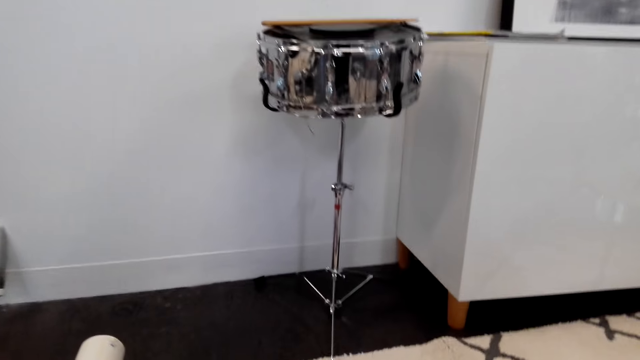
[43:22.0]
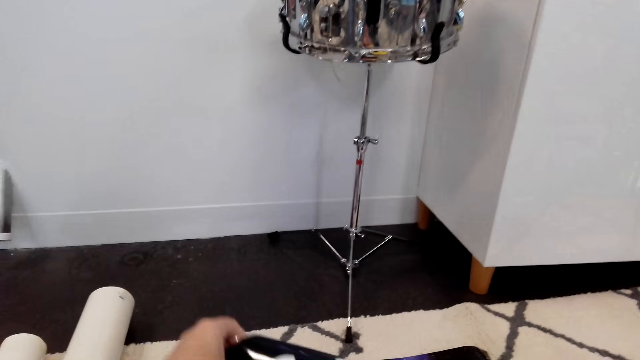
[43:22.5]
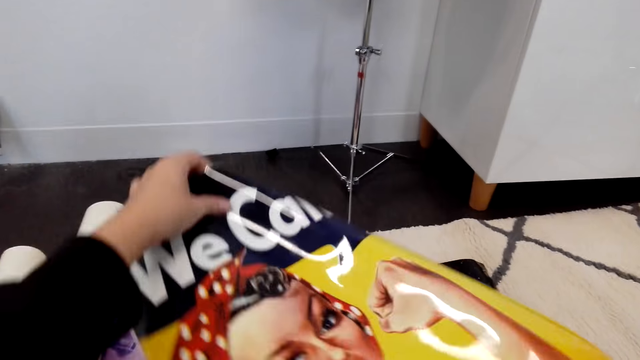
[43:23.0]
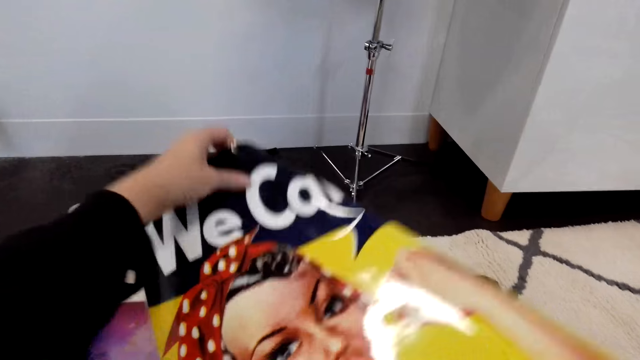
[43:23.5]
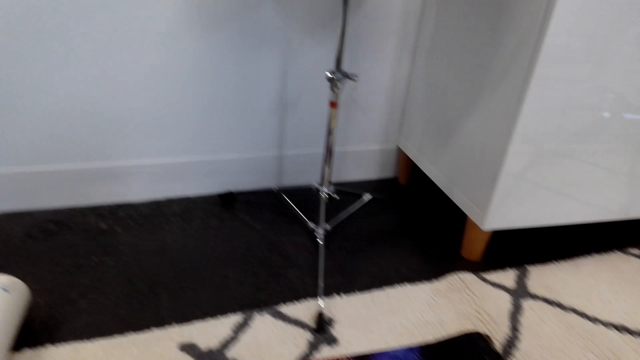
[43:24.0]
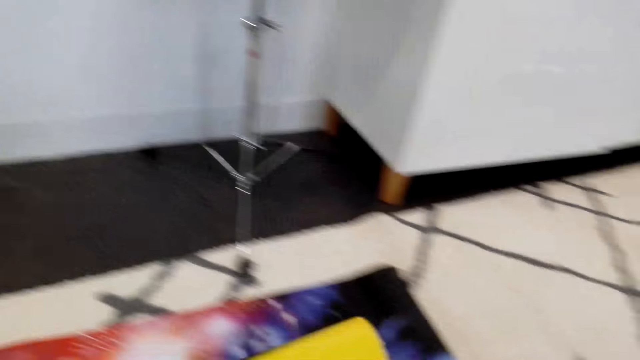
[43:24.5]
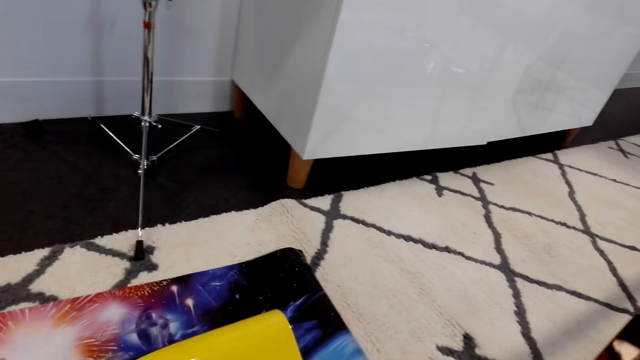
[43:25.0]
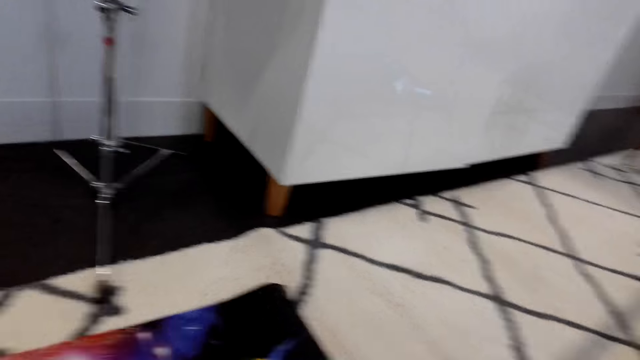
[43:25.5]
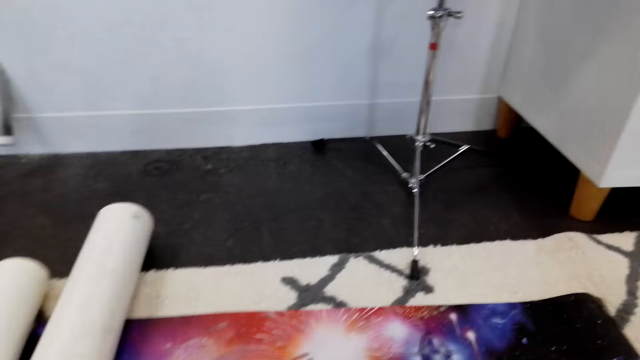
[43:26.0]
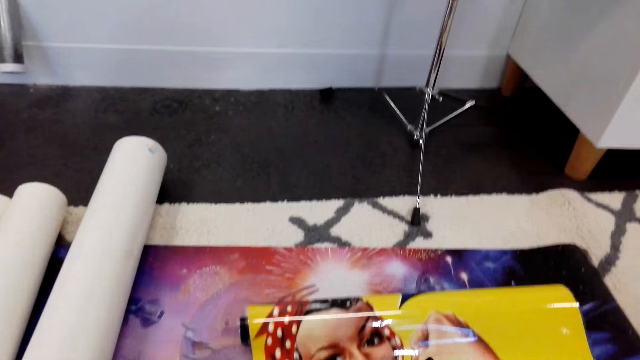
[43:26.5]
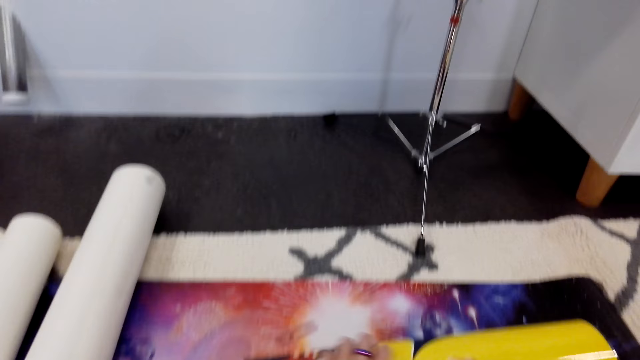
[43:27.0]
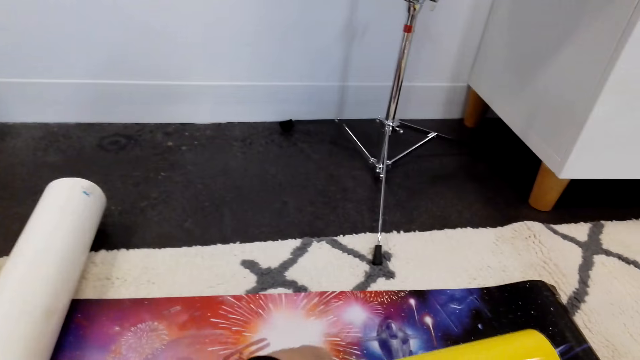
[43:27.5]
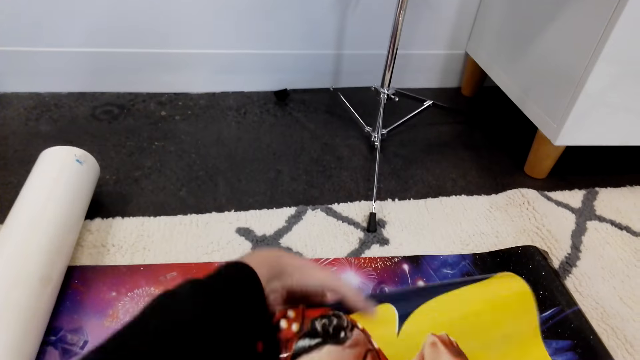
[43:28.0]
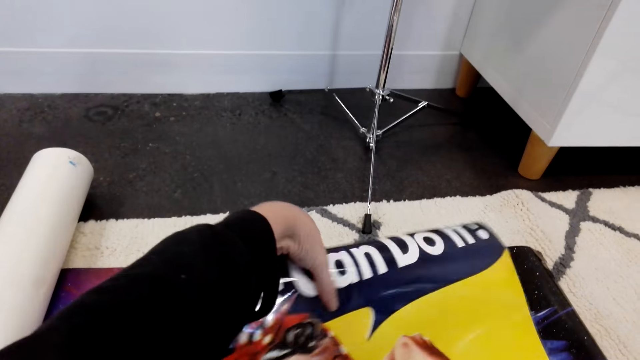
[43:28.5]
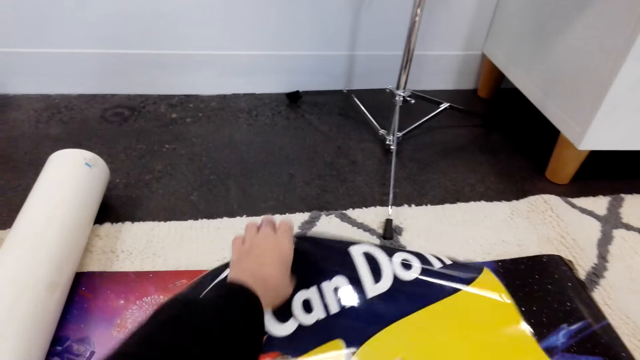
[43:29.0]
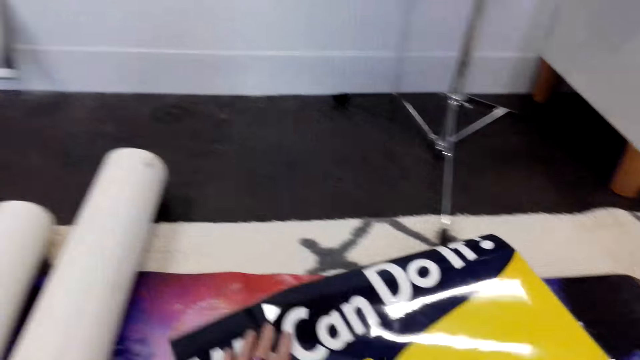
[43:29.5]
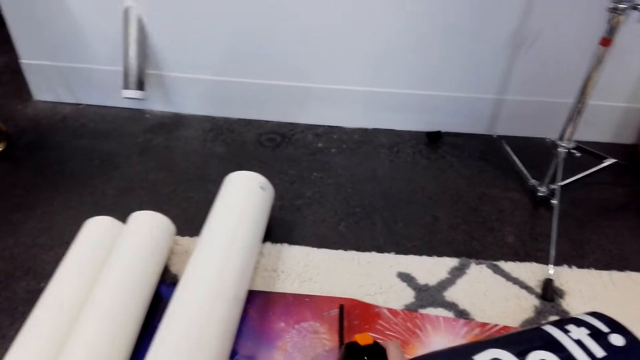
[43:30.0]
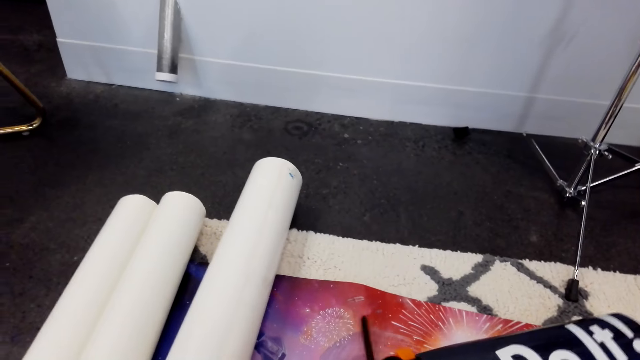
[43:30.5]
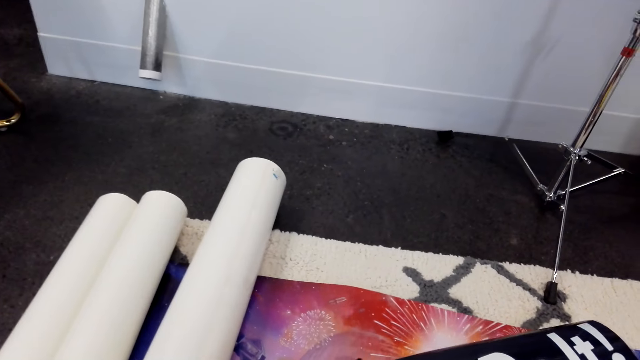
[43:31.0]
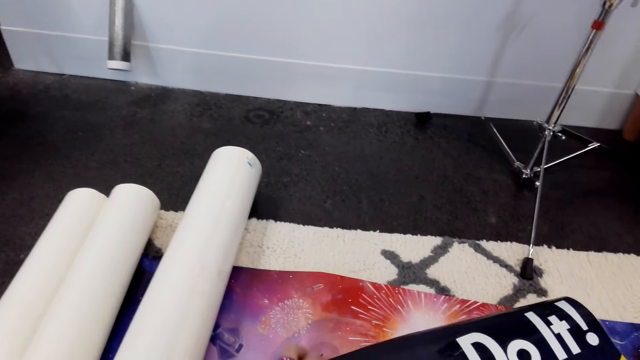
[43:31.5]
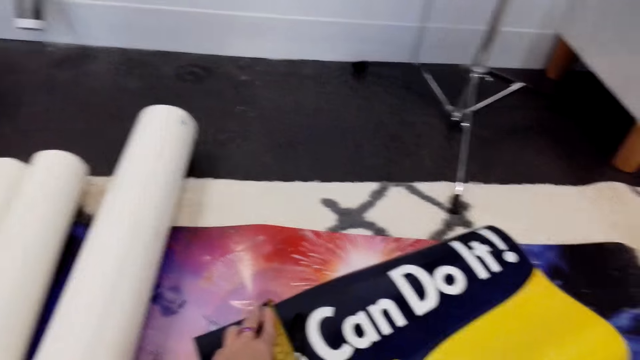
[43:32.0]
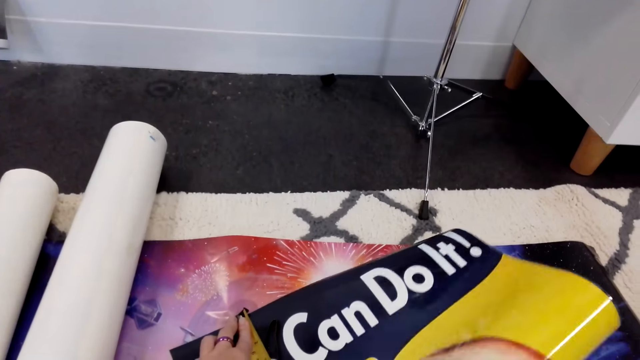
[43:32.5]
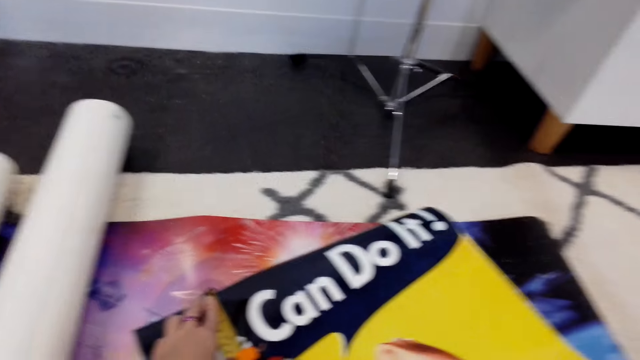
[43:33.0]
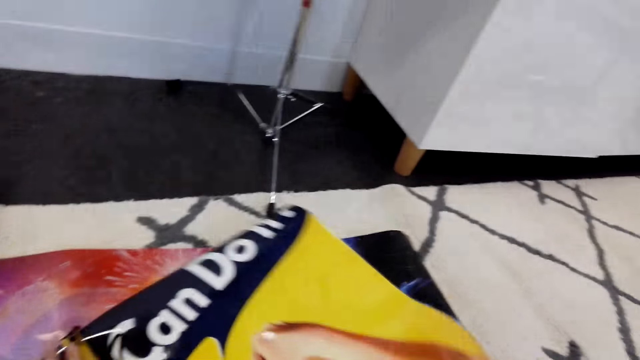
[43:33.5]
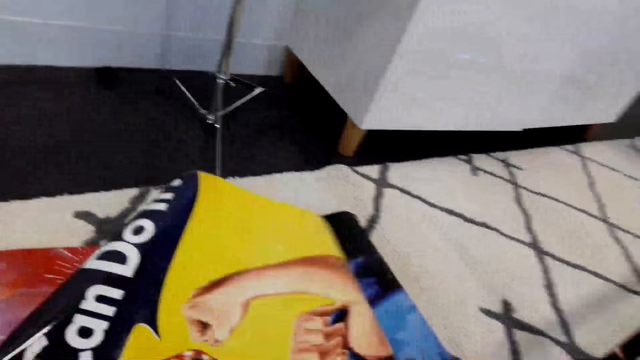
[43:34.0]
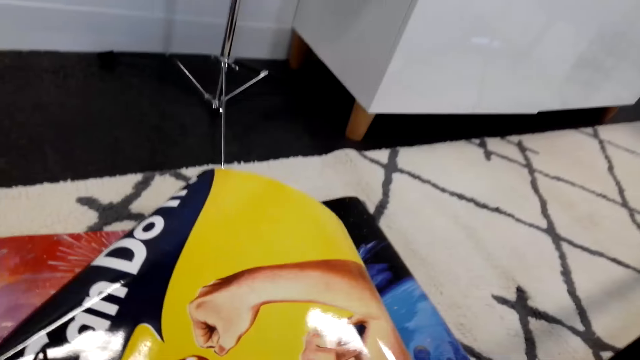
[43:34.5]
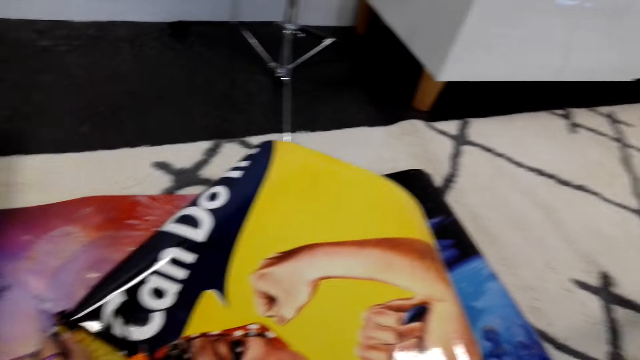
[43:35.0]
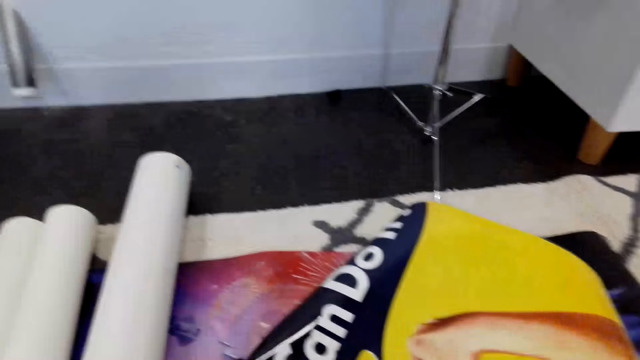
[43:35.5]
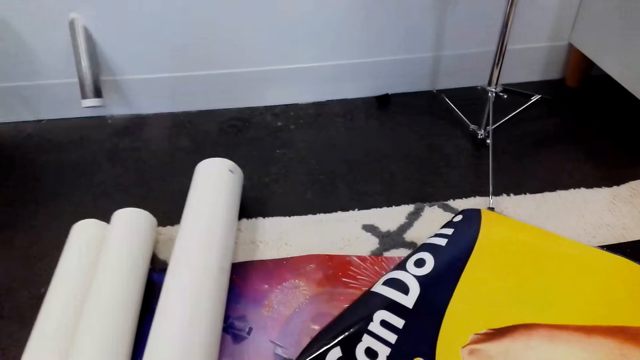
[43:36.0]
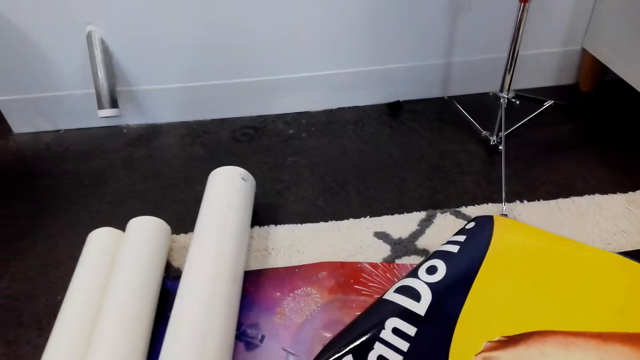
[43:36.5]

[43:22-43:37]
The camera wearer stretches the wall art paper. They unfold the wall art. They hold the wall art paper on the table. They look around. They stretch the wall art paper. They measure the wall art paper with a tape measure.

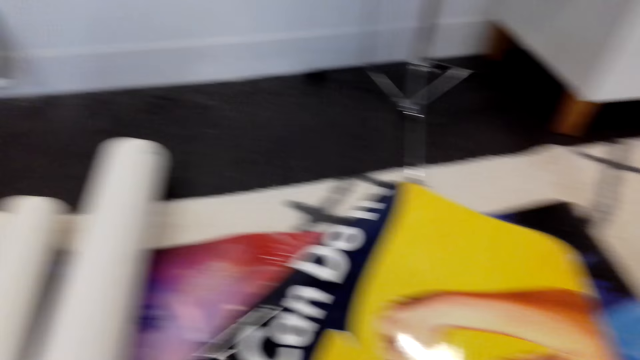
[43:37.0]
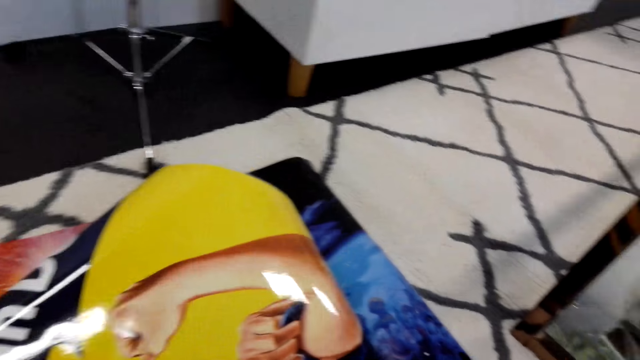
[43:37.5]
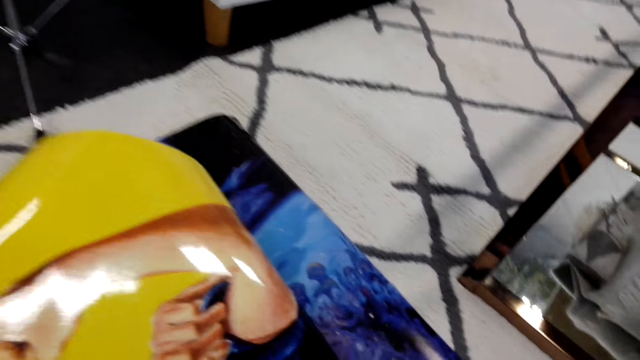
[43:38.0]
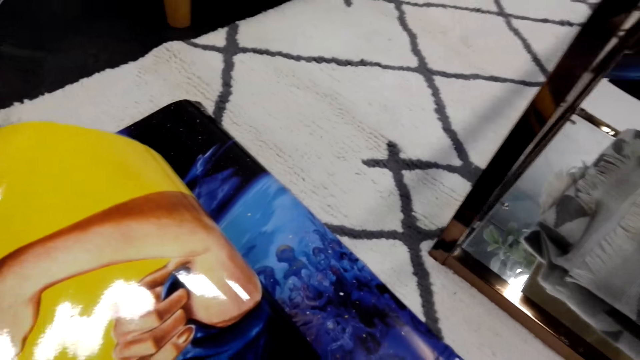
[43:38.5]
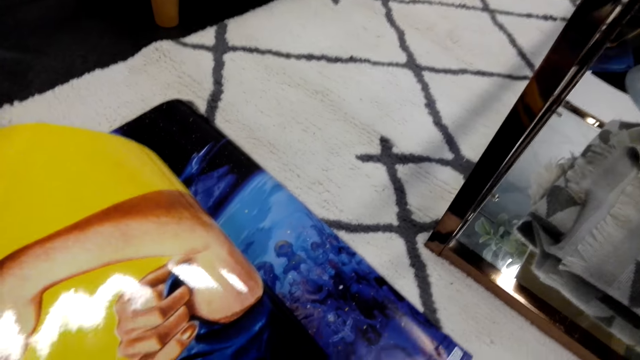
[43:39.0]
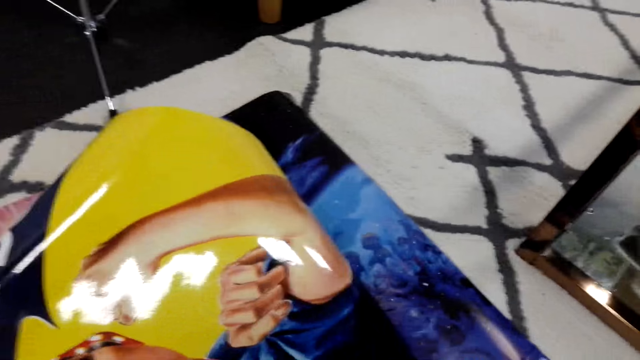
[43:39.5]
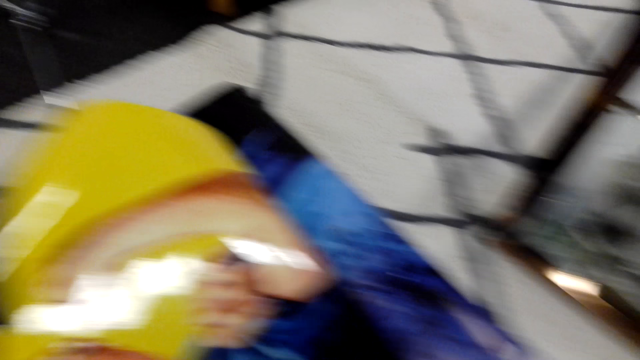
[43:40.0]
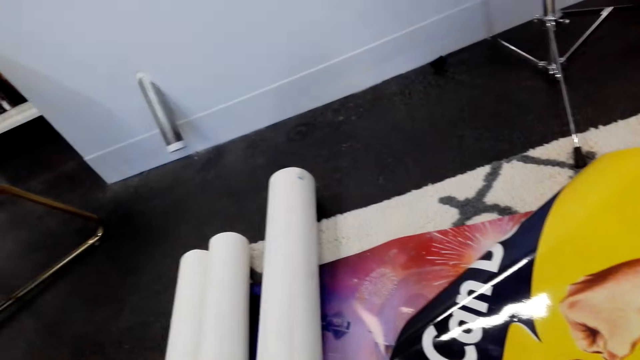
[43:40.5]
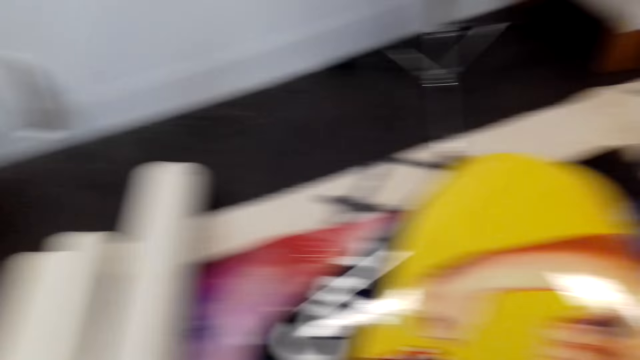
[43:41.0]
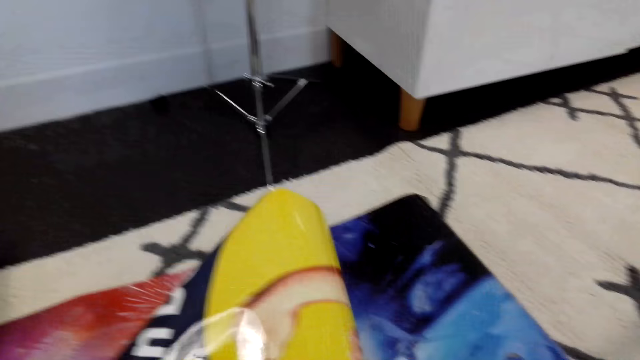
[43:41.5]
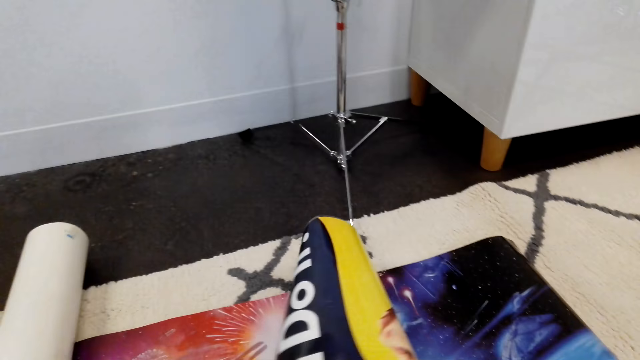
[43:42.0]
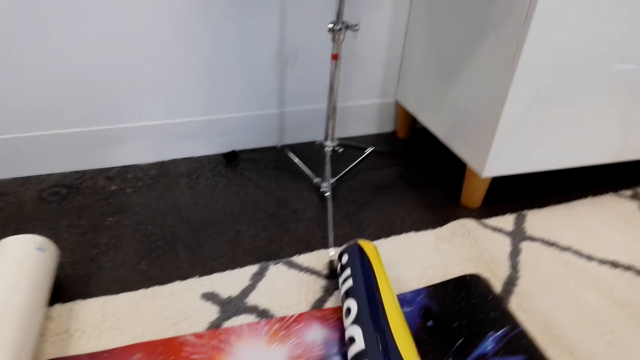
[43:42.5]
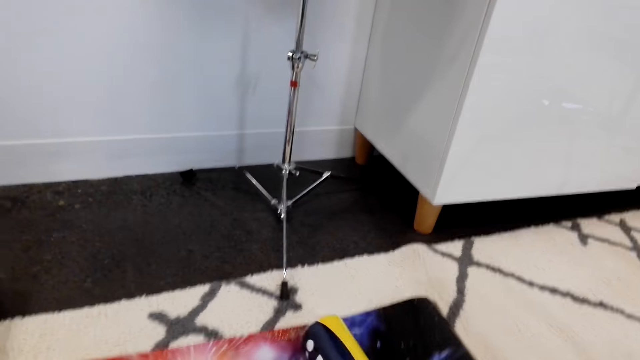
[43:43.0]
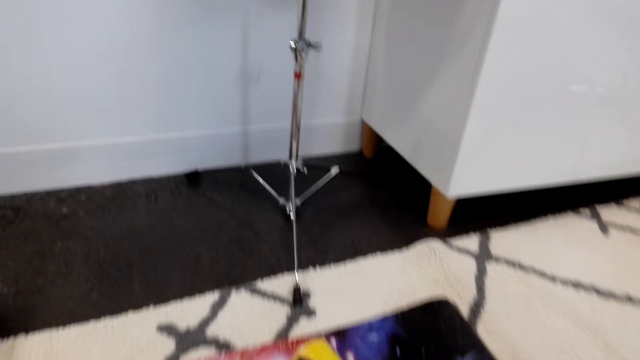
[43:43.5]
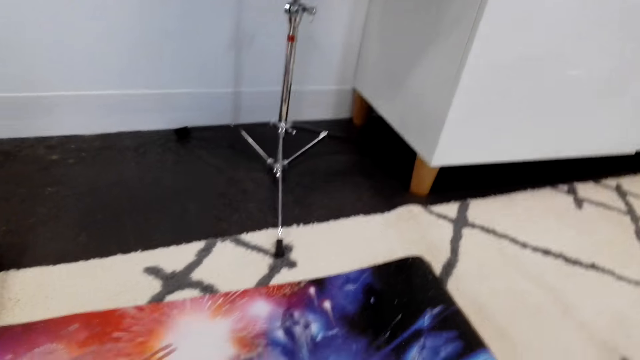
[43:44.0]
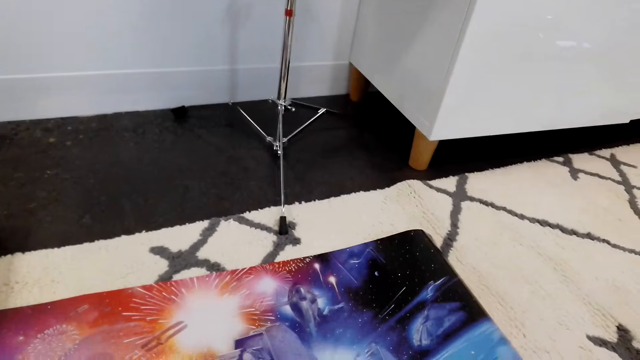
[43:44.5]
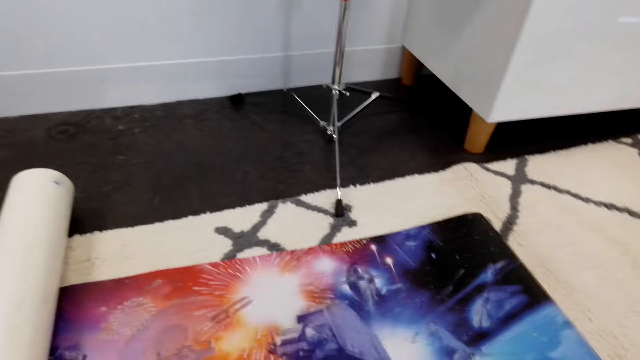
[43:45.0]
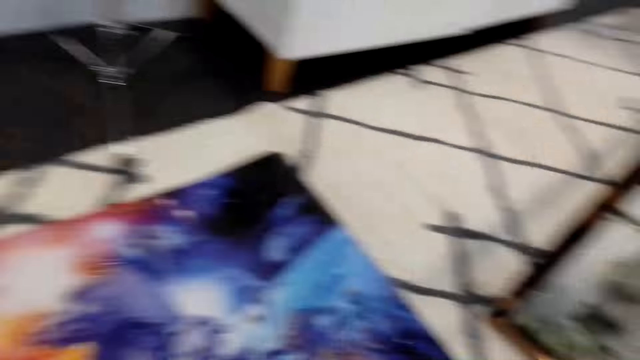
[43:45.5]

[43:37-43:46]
The camera wearer looks around. They fold the wall art paper. They look around.
